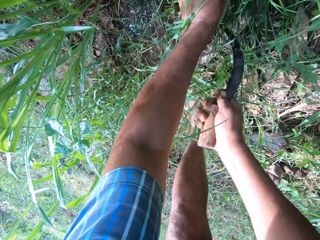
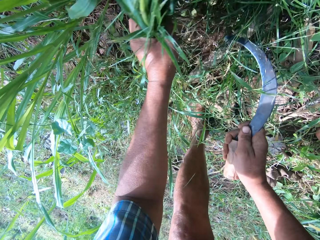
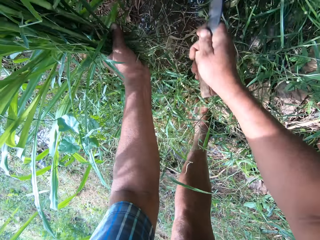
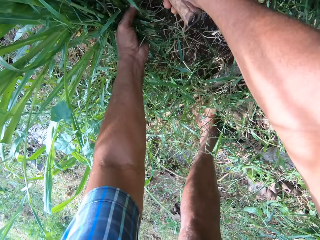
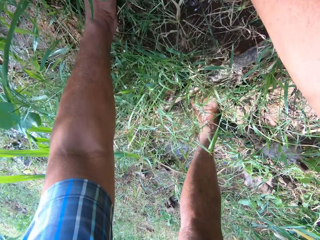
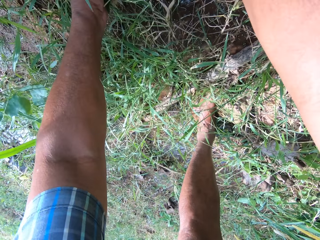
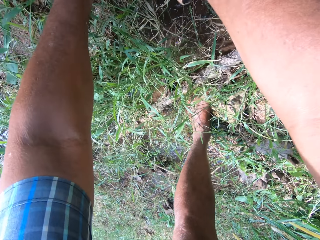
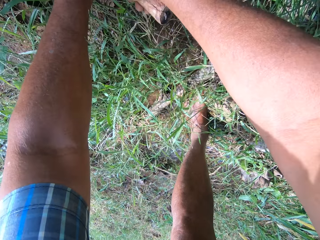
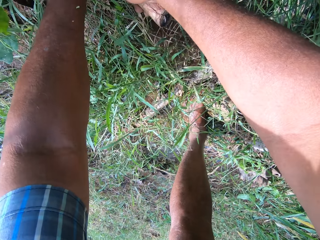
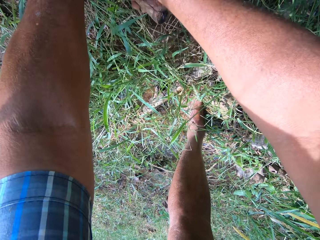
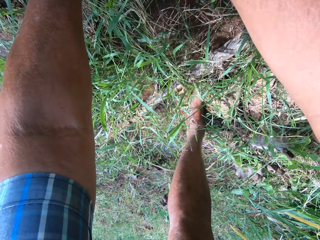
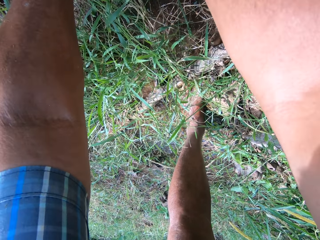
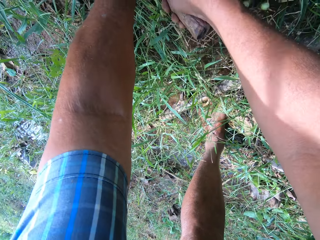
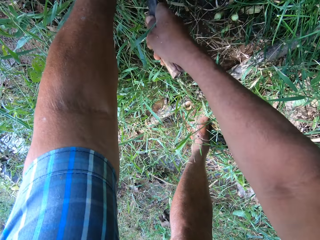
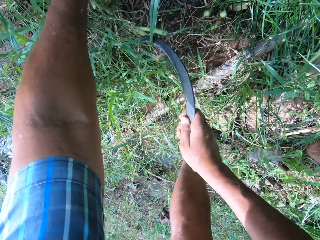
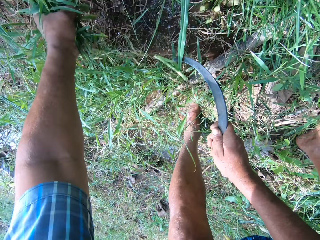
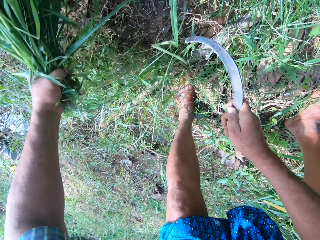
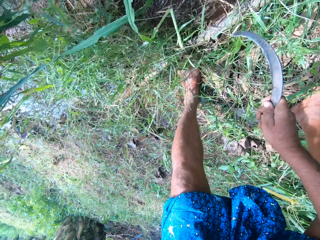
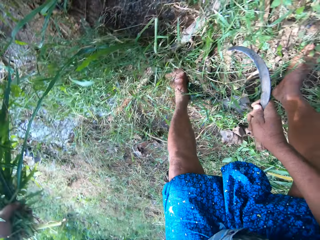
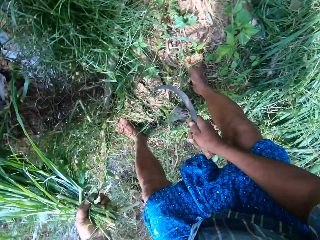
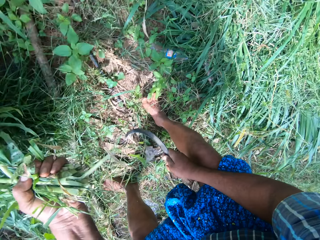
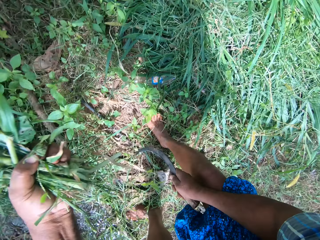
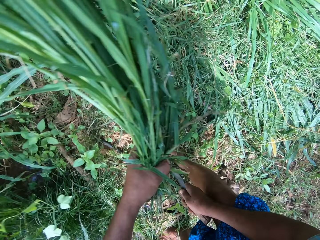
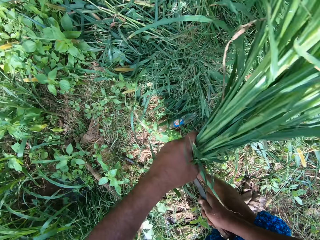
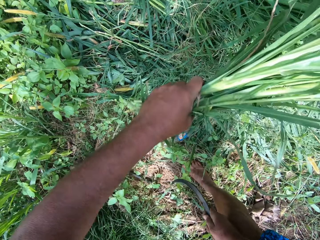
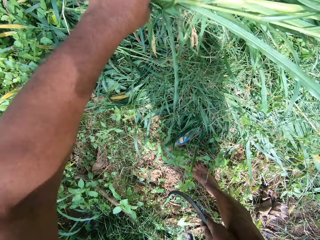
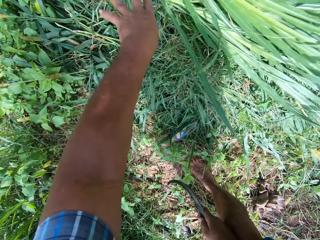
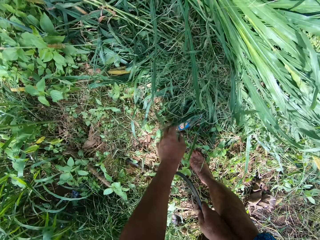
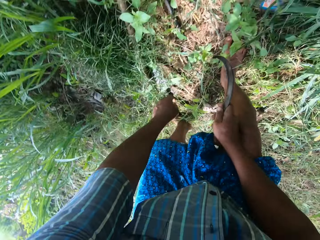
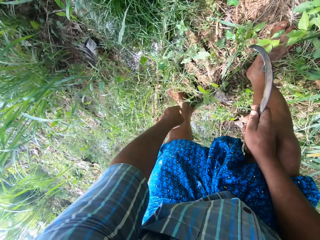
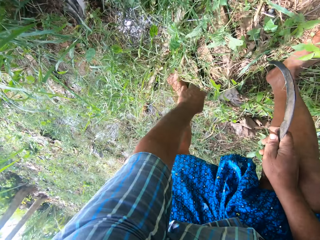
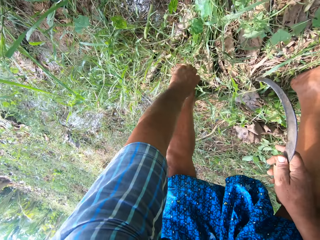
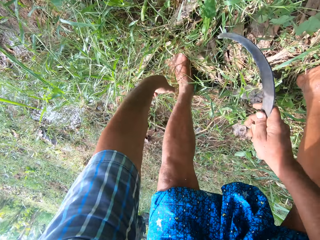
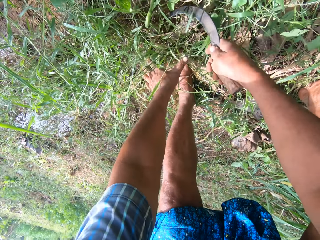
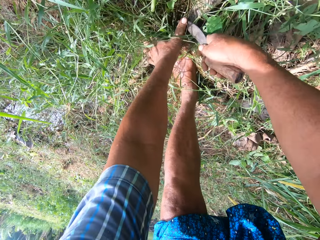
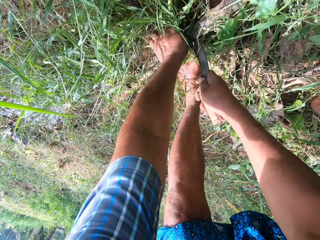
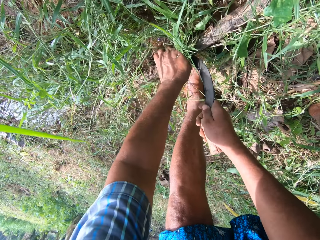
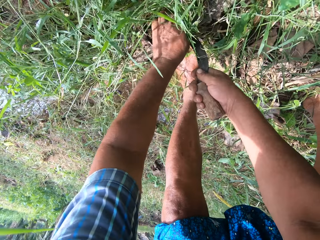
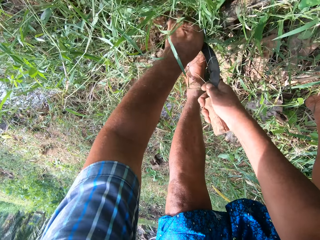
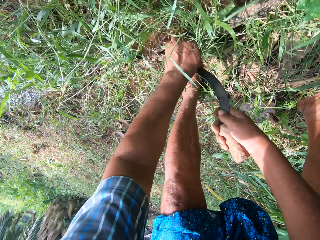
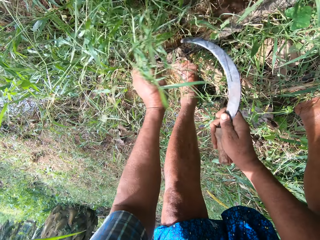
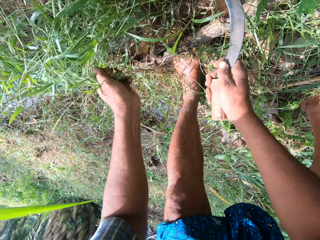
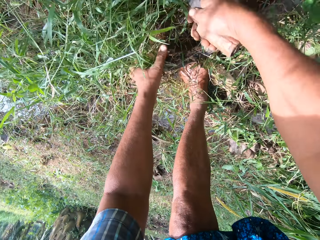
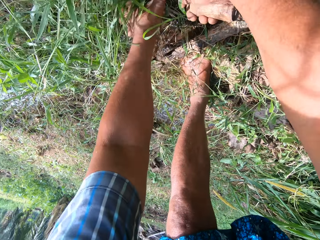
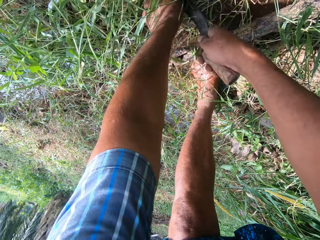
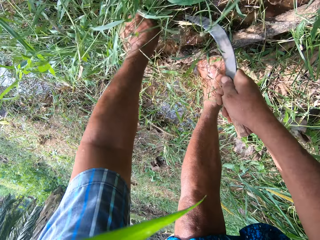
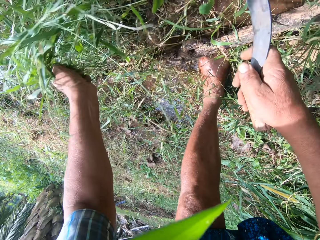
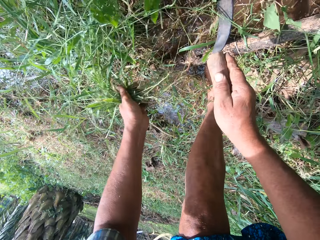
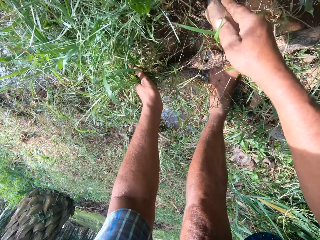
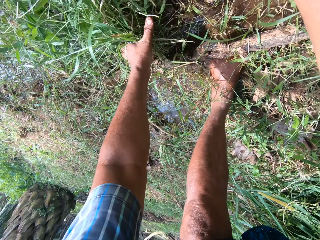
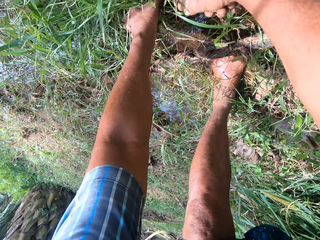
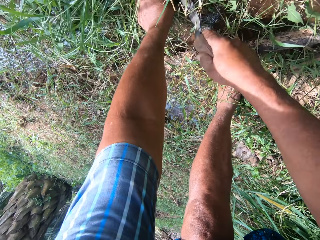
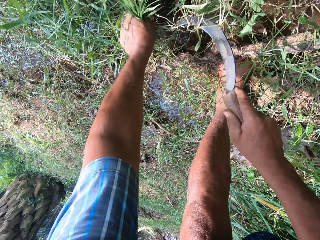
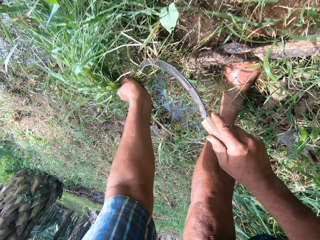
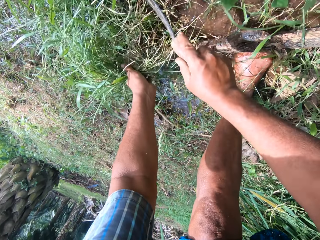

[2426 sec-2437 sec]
The camera wearer drops the grasses on the pile of grasses on the ground. They weed some grasses with the knife.

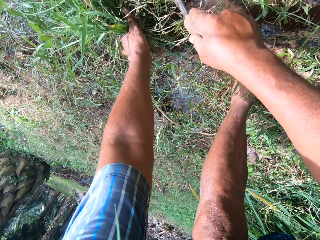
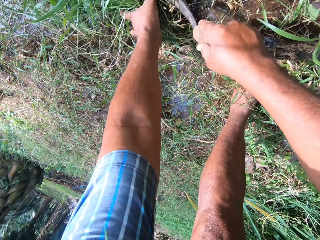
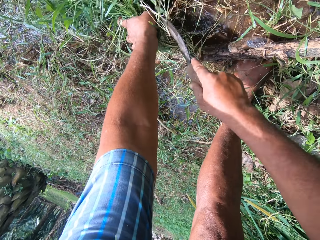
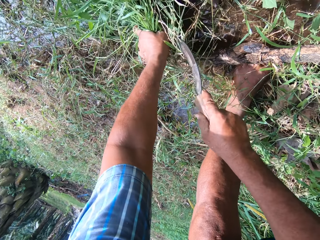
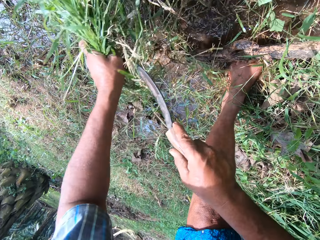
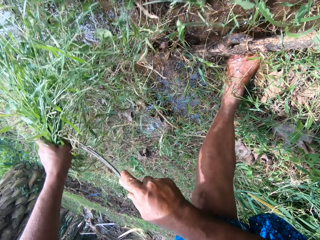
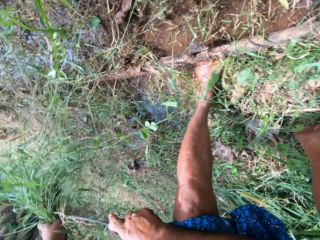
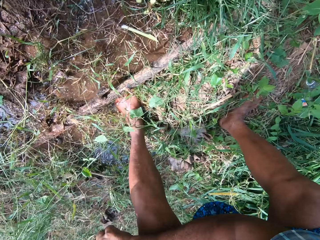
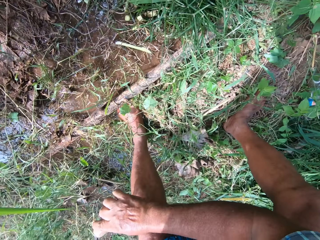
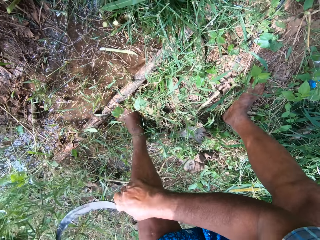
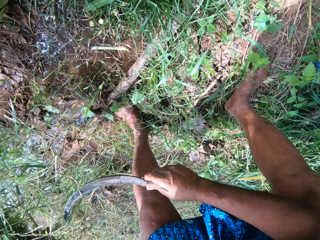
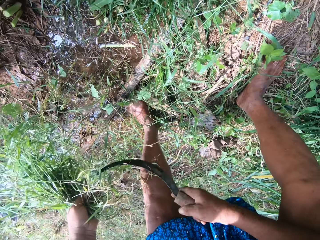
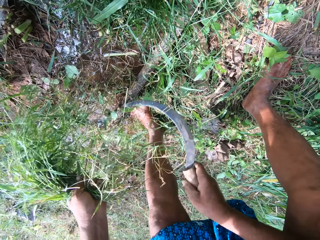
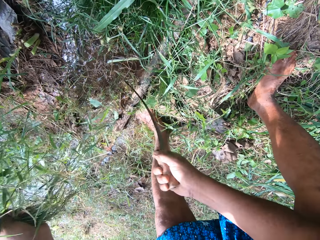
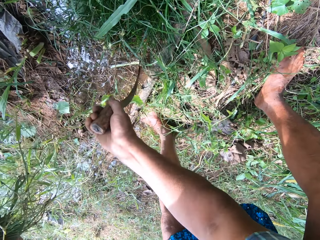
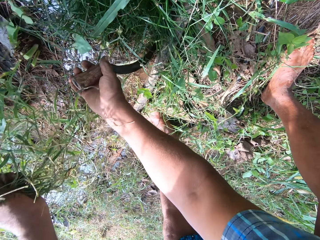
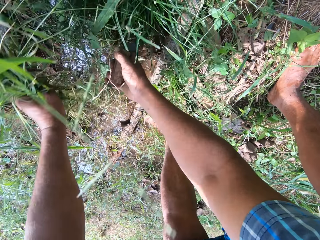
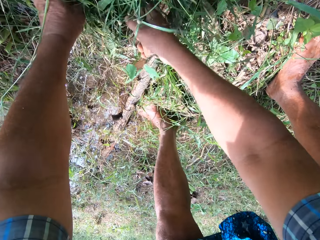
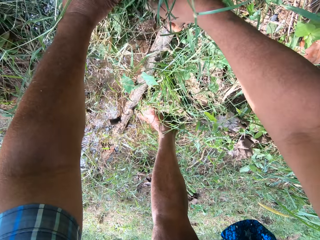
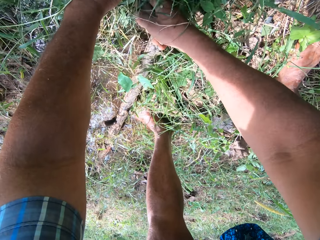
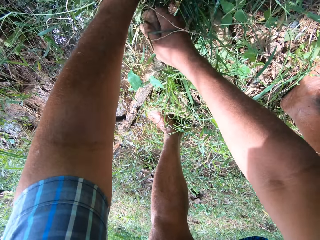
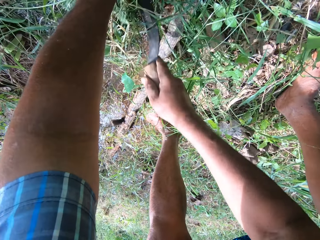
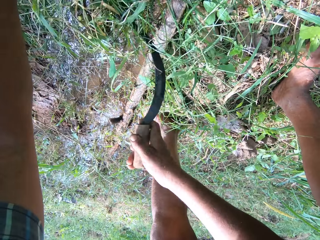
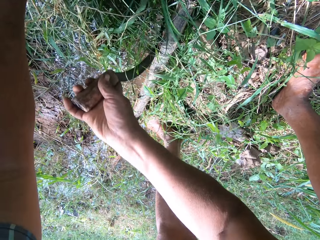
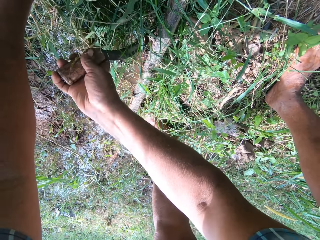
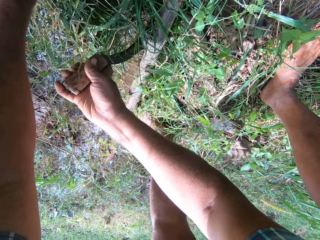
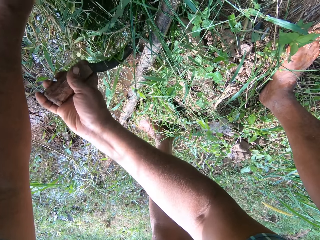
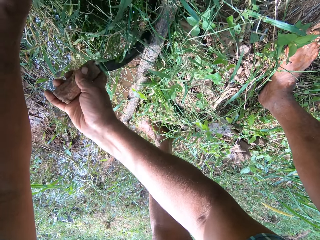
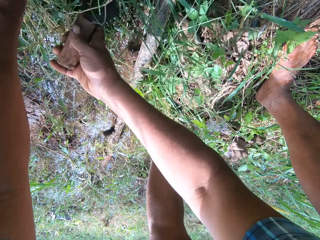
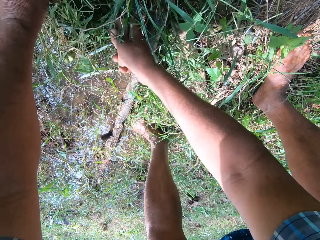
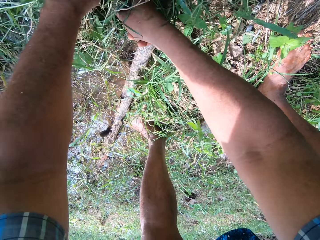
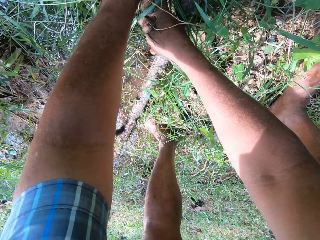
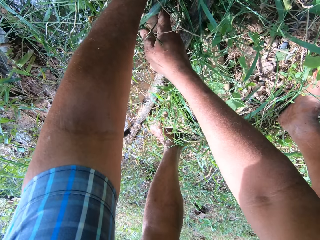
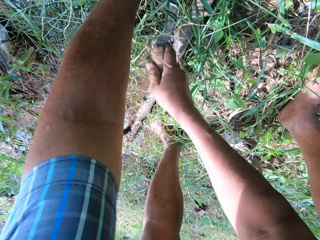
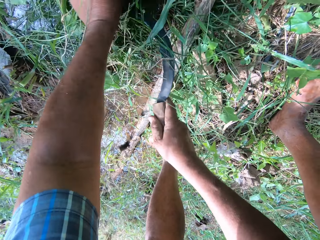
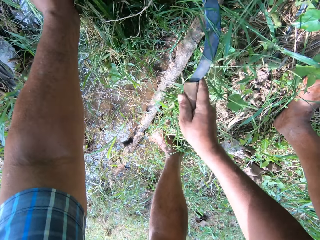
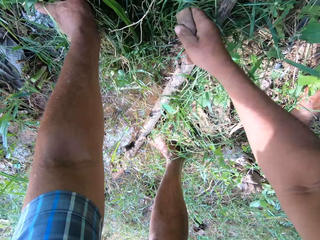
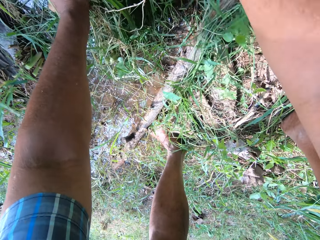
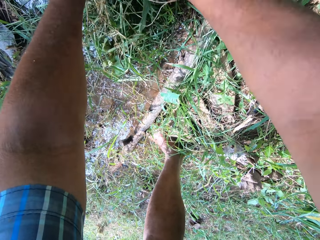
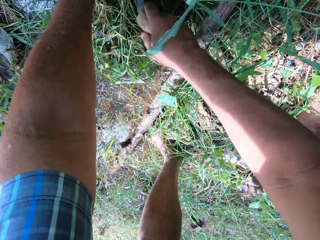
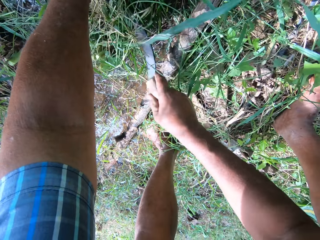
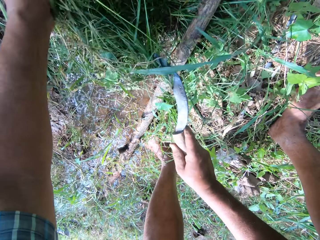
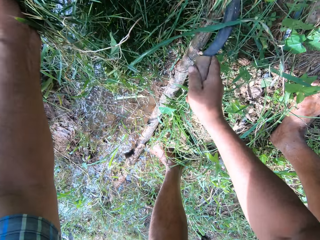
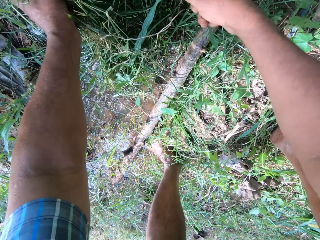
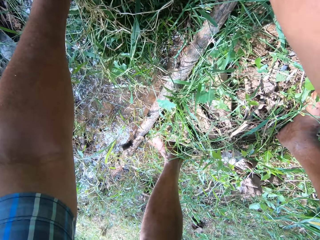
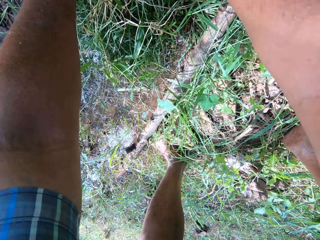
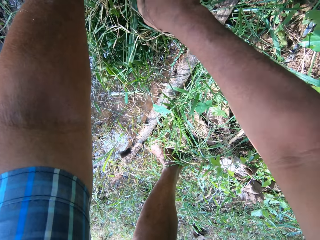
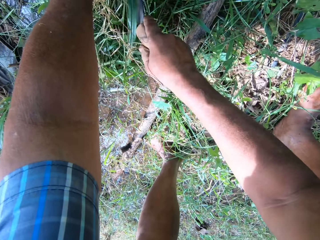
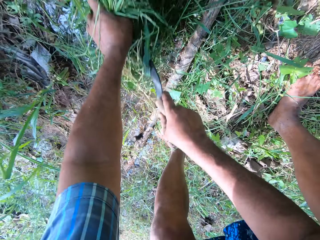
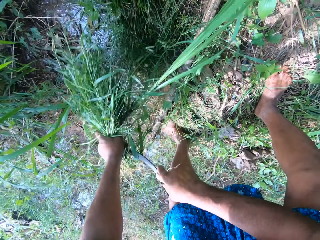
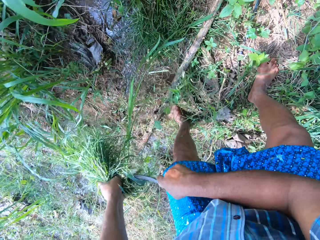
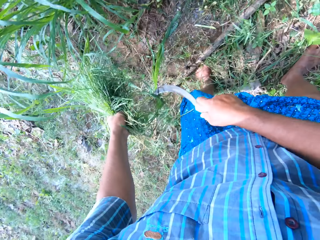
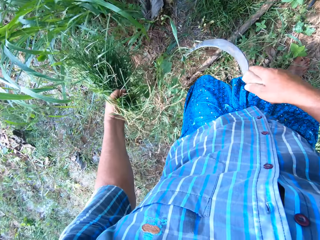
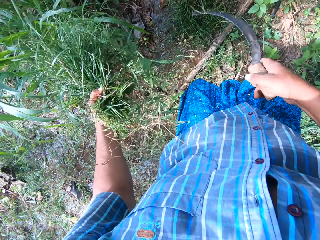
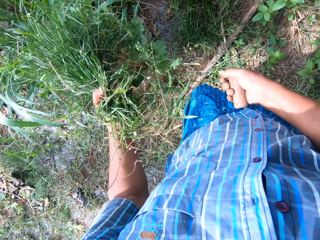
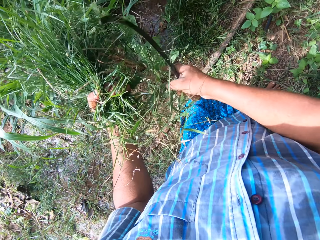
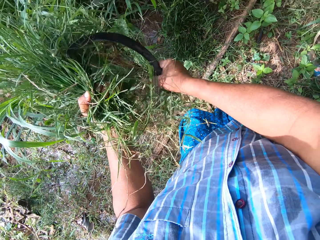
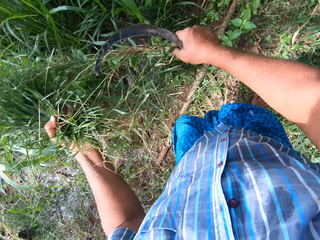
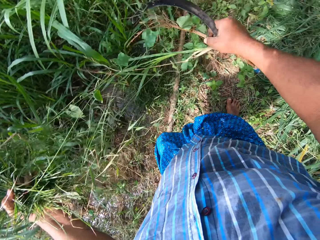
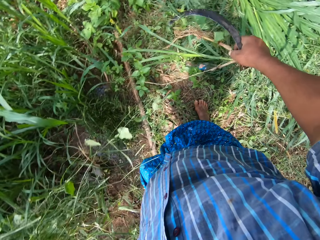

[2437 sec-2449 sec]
The camera wearer holds the grass. They cut the grass.
